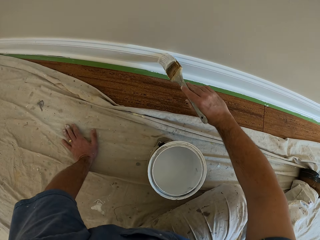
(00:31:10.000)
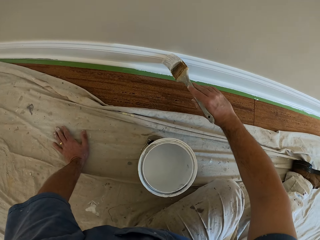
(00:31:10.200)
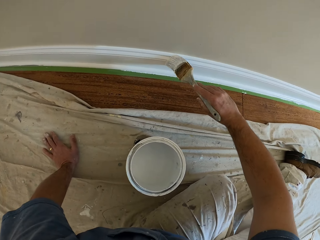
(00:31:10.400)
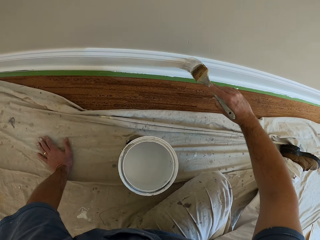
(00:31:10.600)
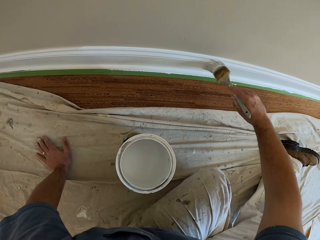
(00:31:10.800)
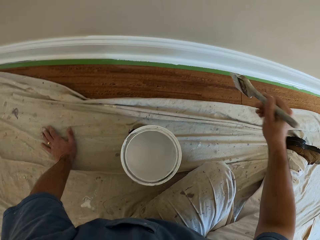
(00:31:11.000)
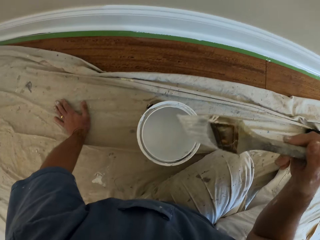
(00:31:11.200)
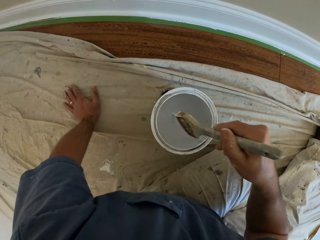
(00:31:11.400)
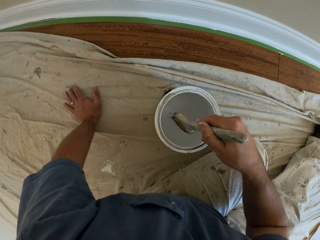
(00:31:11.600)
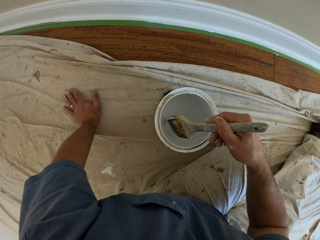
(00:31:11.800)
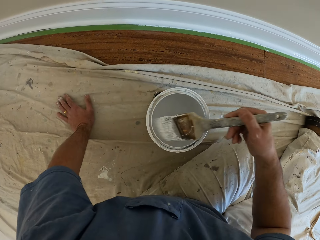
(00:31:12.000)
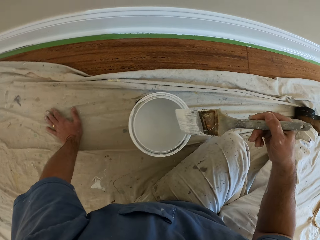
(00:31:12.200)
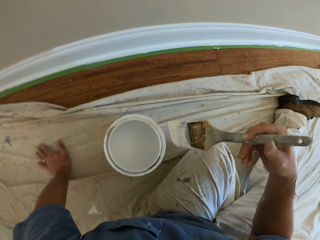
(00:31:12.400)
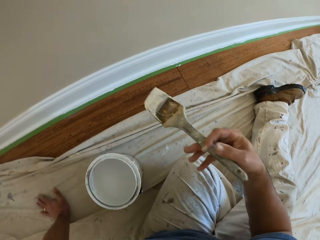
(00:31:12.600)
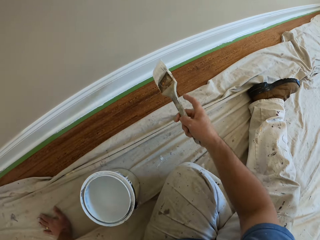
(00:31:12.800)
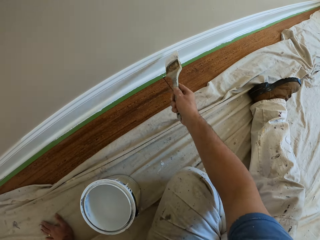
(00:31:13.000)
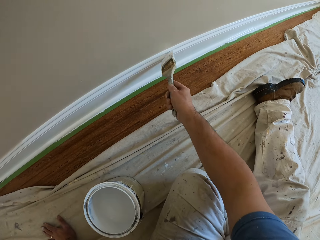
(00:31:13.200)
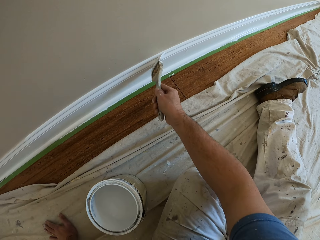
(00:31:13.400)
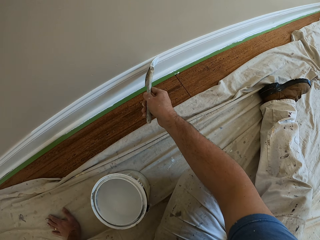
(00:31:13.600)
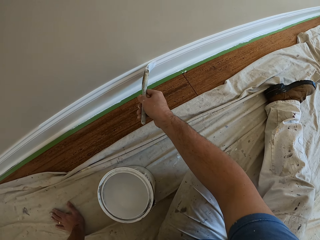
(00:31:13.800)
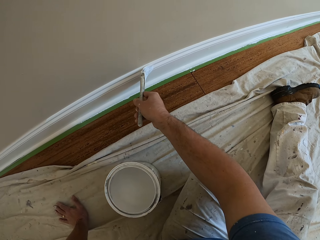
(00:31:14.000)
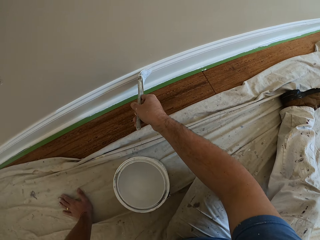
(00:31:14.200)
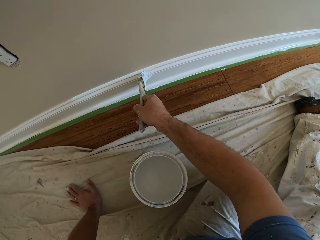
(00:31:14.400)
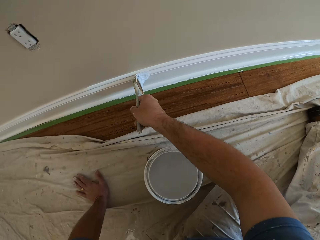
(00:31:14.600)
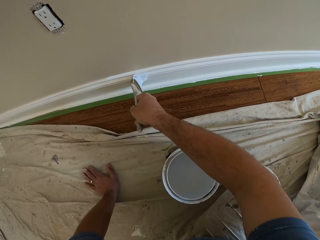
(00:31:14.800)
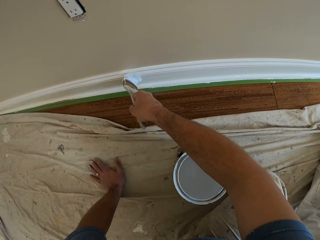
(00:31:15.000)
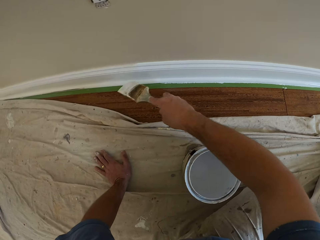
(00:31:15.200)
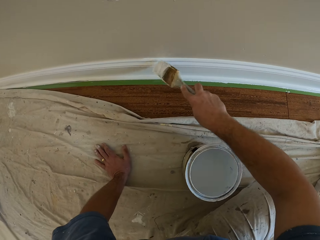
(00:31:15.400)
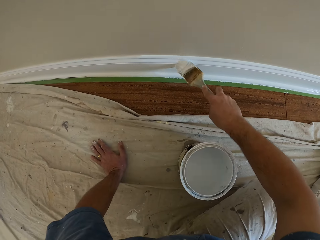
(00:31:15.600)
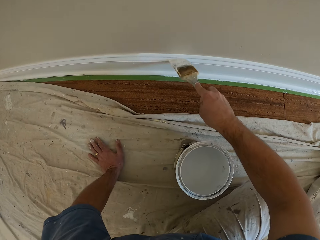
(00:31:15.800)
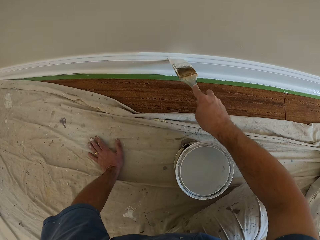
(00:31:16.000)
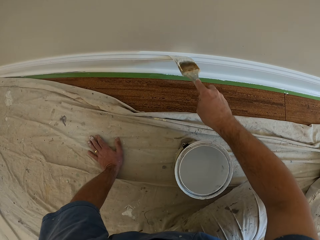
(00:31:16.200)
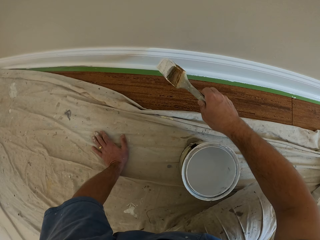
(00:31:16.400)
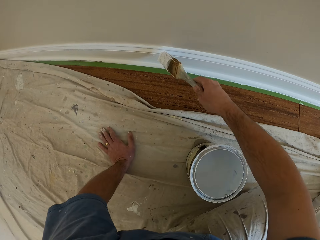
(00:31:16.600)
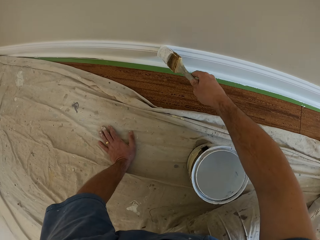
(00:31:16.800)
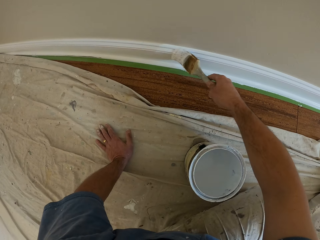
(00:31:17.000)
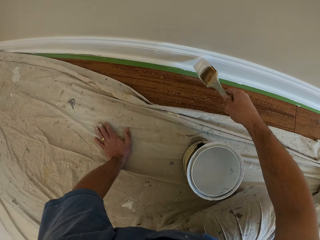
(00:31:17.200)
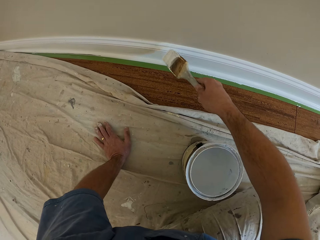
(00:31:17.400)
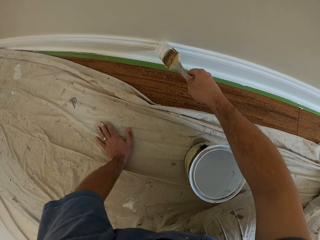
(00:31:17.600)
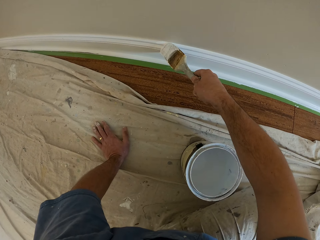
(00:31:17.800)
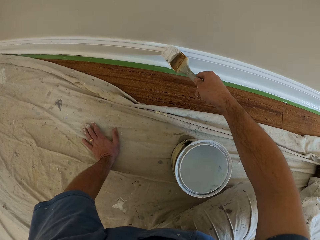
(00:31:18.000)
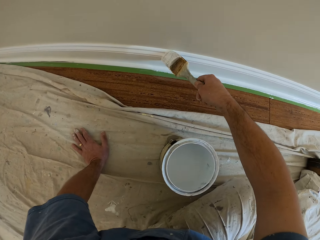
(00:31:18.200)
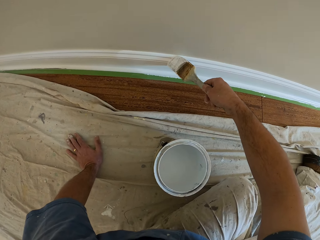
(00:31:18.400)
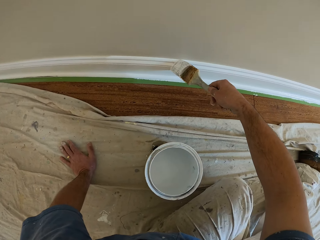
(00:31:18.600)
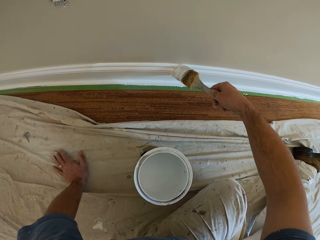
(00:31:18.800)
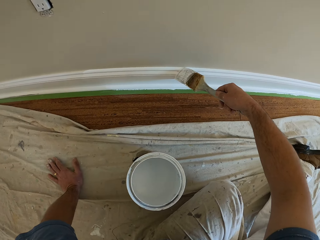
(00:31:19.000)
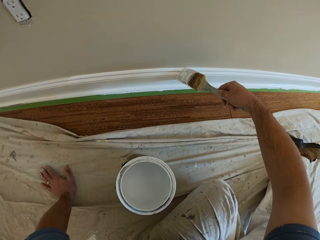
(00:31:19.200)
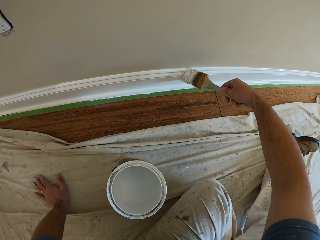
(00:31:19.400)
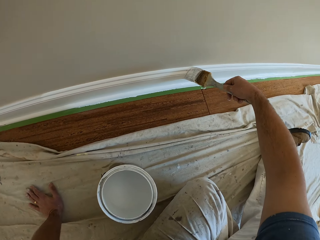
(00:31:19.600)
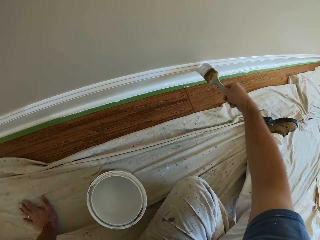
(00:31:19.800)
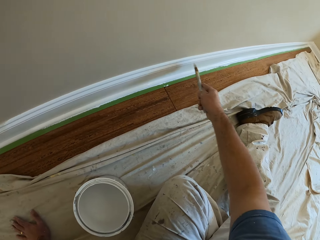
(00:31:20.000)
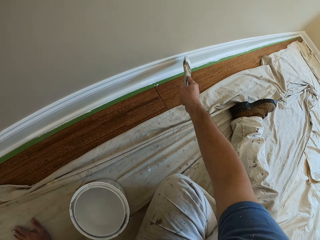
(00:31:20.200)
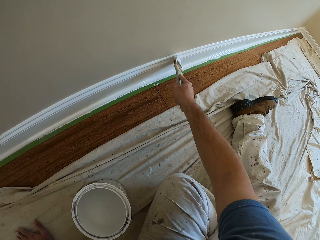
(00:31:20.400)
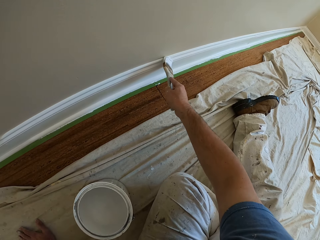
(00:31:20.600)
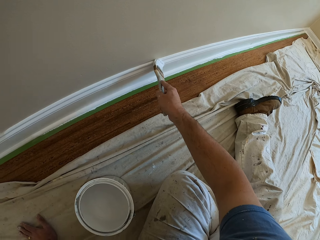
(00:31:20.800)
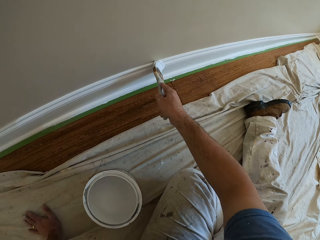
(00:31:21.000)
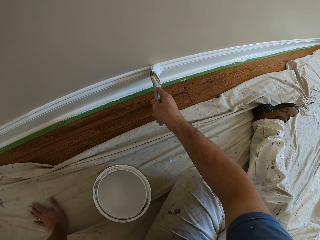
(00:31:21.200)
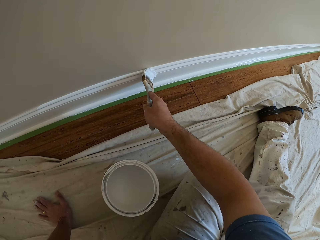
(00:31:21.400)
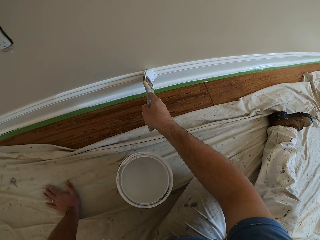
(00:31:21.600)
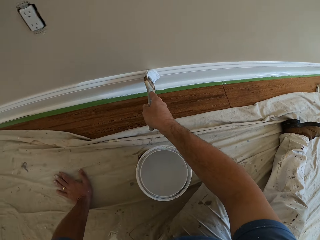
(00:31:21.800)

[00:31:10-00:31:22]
The camera wearer dips the brush into the paint container. They paint the skirting of the wall.

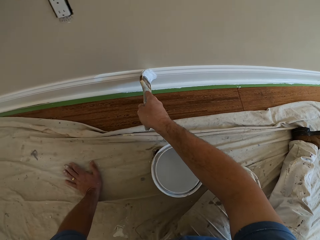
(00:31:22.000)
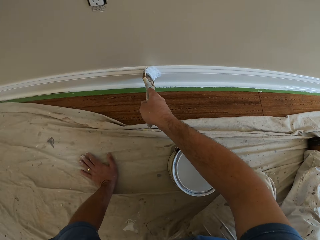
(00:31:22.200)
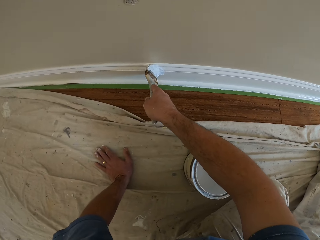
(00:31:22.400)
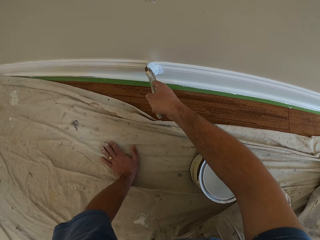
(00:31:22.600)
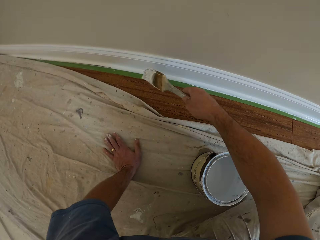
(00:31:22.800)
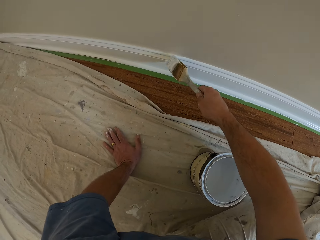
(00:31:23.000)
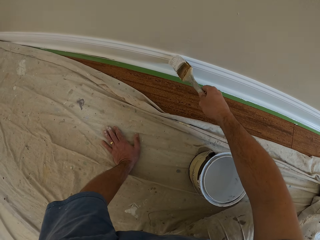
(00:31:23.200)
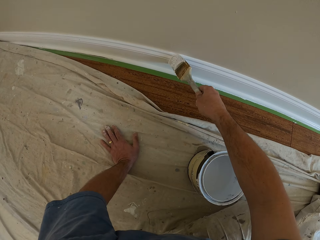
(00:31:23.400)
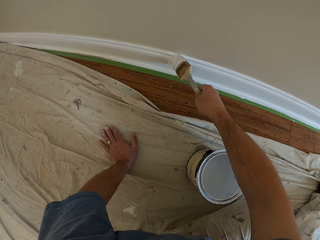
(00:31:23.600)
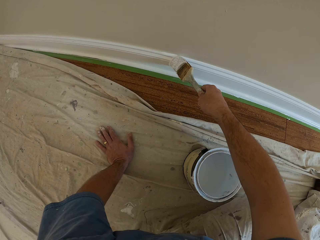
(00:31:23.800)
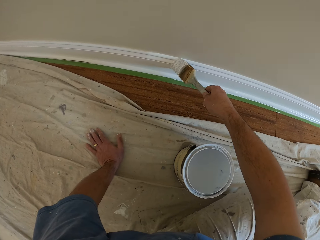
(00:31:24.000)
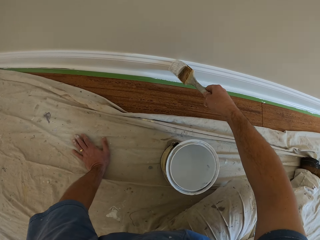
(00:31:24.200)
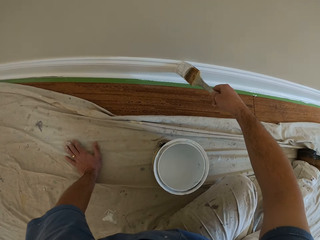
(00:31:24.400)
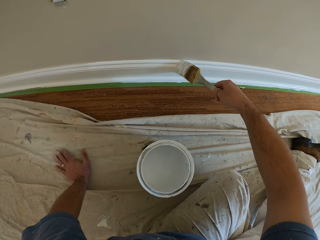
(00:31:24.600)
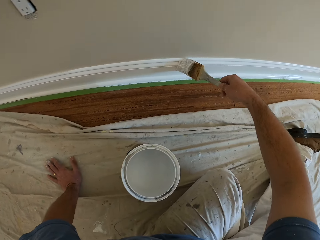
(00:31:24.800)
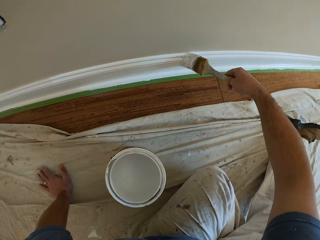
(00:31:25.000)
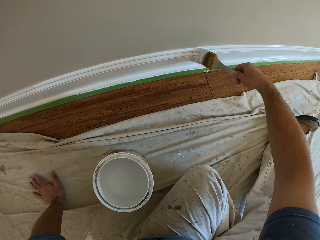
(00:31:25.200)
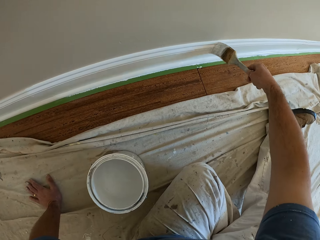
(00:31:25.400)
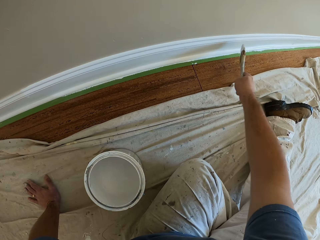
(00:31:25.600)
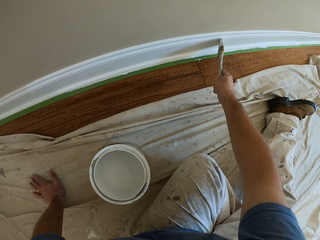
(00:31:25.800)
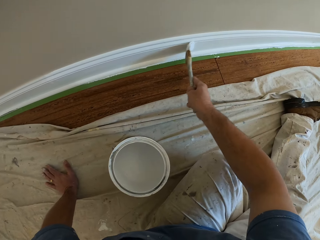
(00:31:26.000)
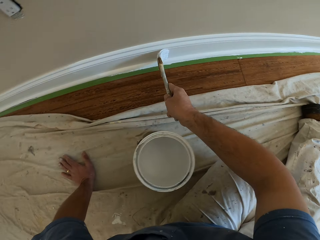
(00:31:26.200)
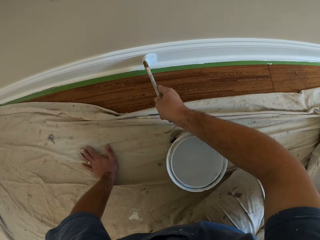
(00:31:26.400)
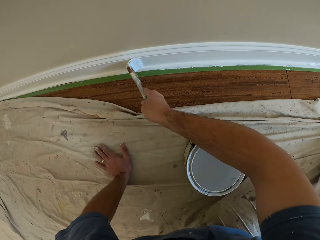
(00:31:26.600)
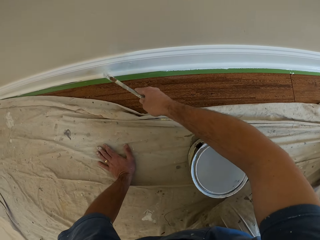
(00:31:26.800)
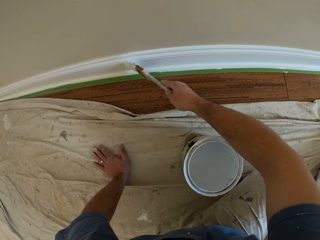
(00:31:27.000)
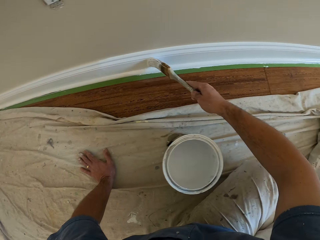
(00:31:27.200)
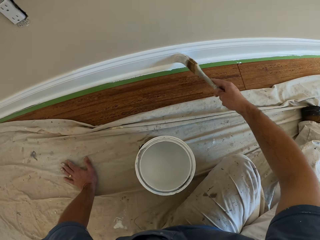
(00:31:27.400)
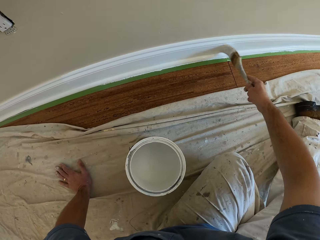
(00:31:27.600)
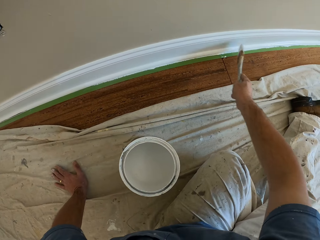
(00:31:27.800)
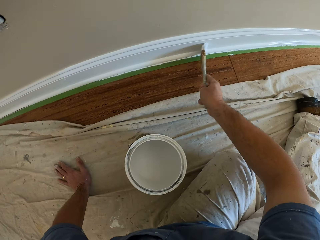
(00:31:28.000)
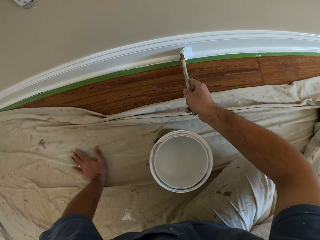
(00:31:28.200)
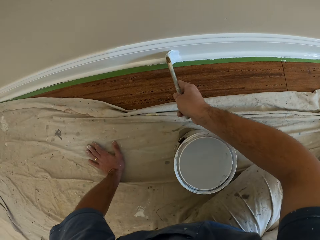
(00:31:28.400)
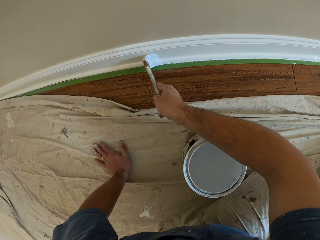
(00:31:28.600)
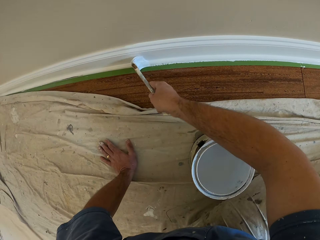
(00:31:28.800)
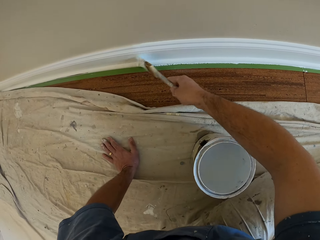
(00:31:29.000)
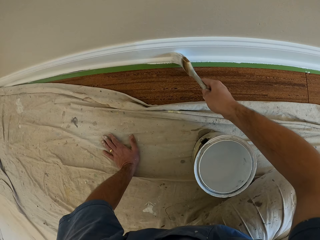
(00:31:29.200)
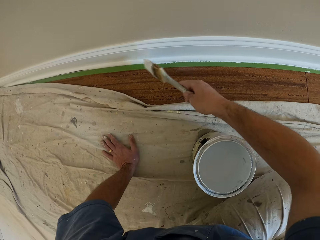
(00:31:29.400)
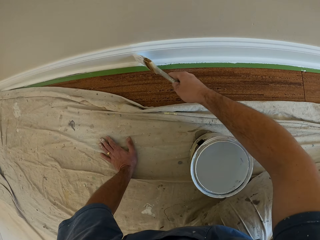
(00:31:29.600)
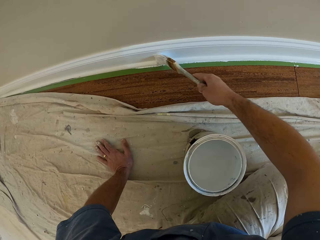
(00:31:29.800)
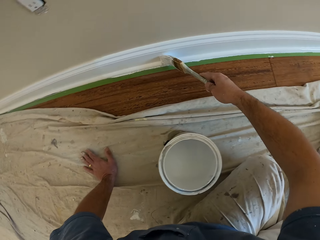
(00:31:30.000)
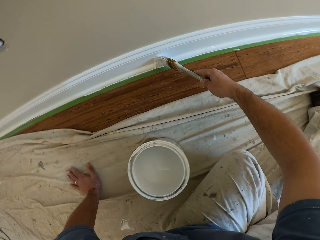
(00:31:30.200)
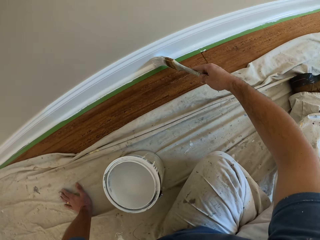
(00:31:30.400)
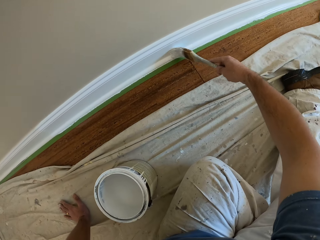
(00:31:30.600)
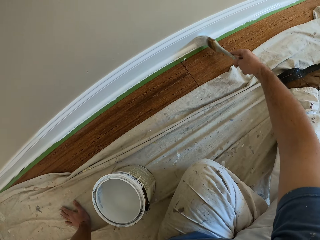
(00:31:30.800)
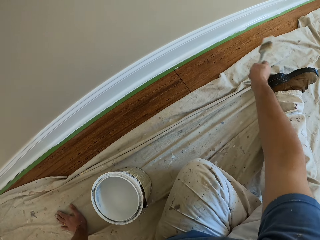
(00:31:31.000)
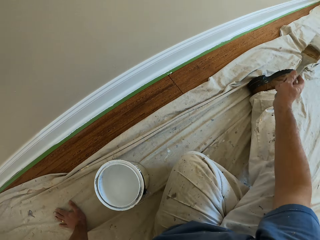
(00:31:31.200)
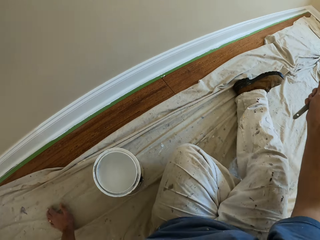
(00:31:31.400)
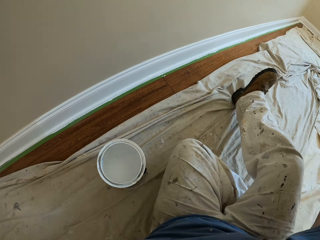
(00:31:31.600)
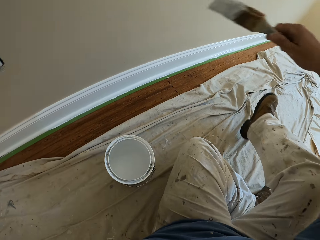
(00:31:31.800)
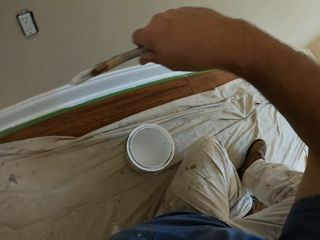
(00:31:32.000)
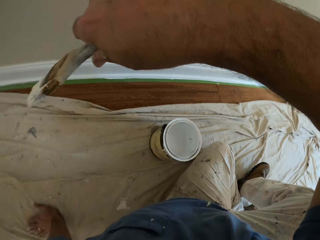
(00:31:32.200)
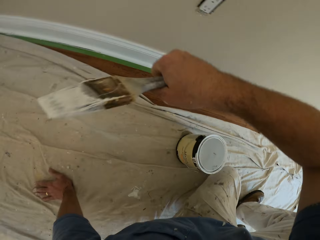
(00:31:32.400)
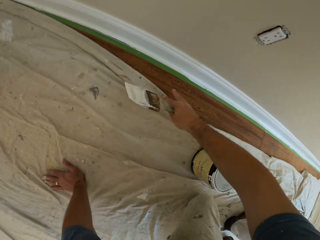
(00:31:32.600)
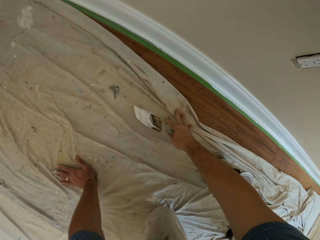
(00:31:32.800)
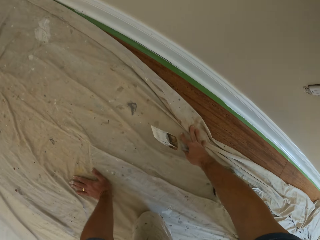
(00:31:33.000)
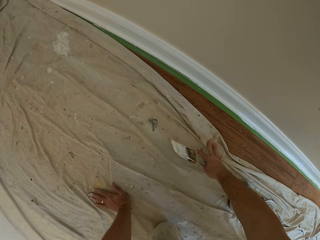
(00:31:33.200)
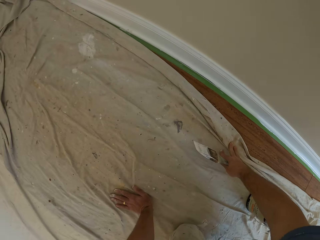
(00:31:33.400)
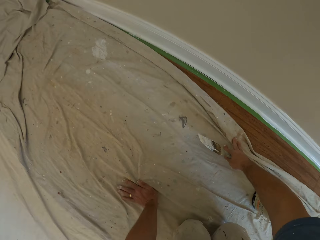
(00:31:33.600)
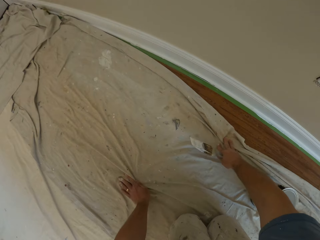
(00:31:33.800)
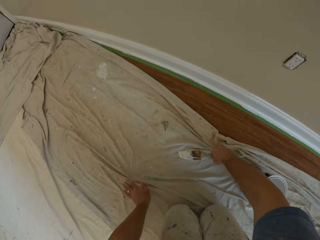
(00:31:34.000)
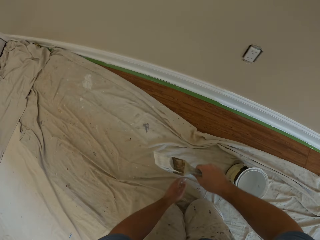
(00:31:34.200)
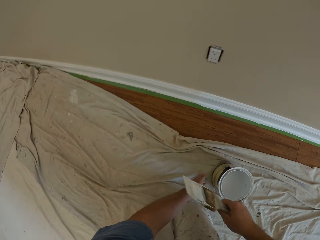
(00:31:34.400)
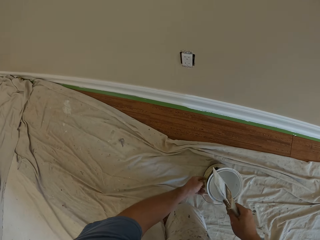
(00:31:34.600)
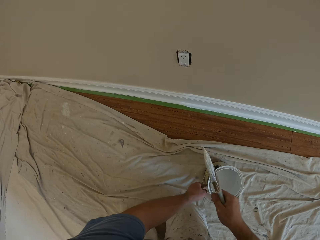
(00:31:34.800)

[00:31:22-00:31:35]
The camera wearer kneels on the floor.
